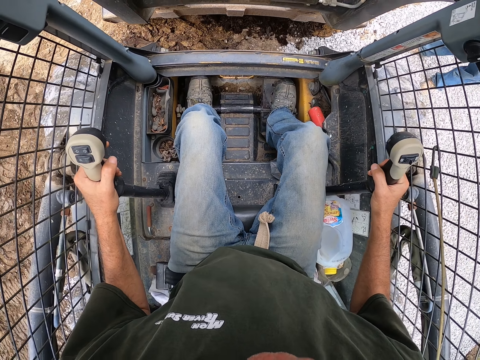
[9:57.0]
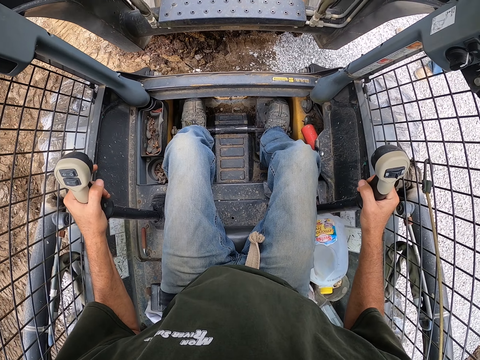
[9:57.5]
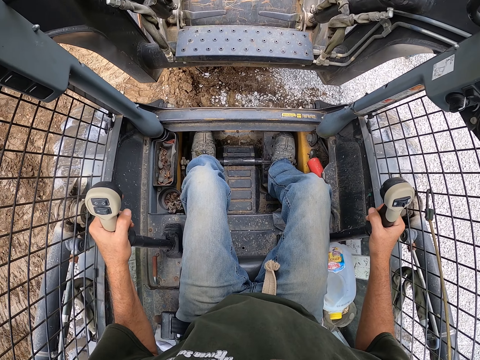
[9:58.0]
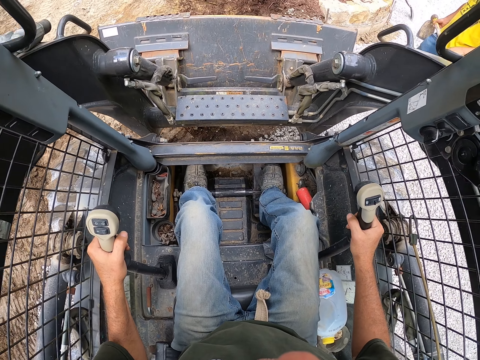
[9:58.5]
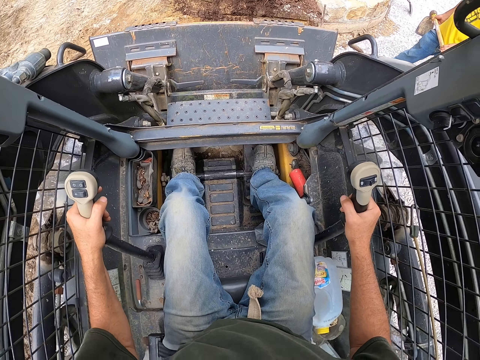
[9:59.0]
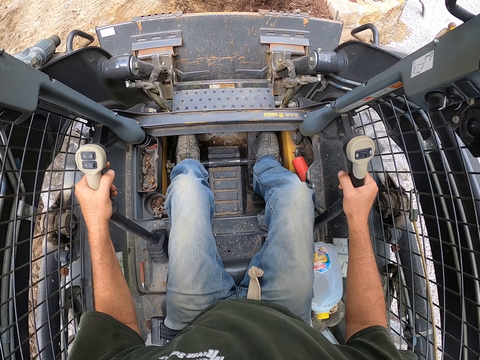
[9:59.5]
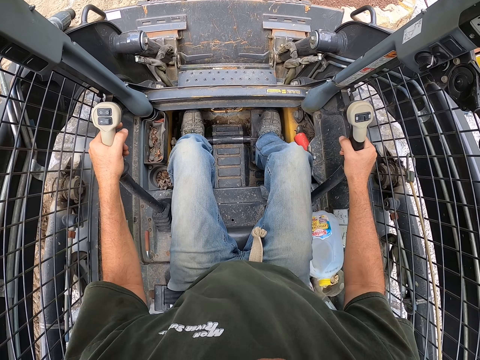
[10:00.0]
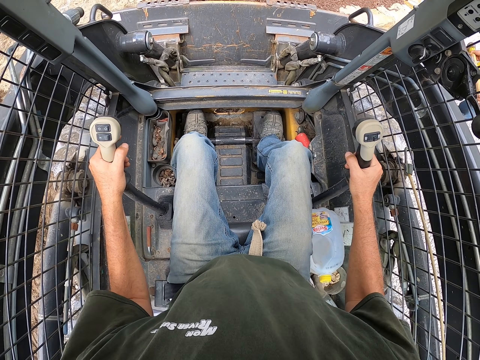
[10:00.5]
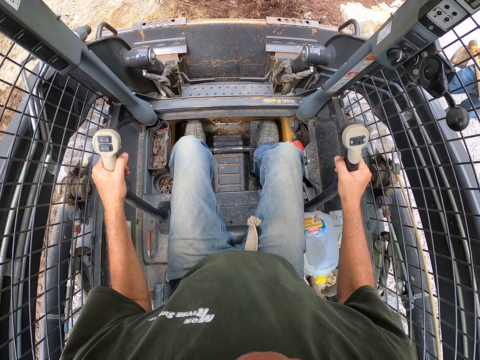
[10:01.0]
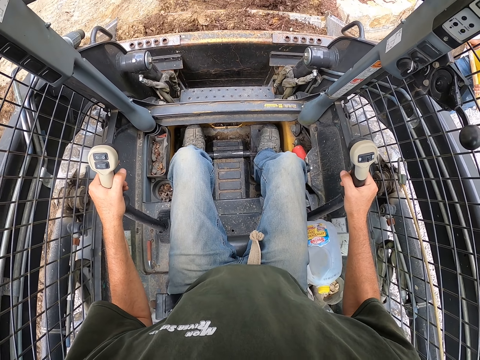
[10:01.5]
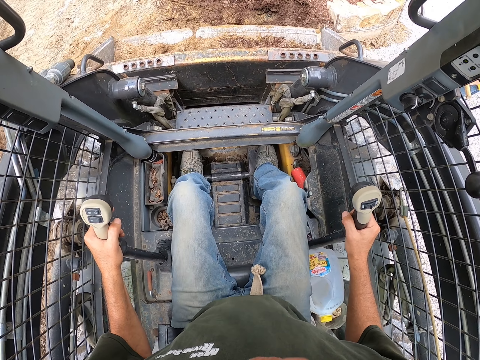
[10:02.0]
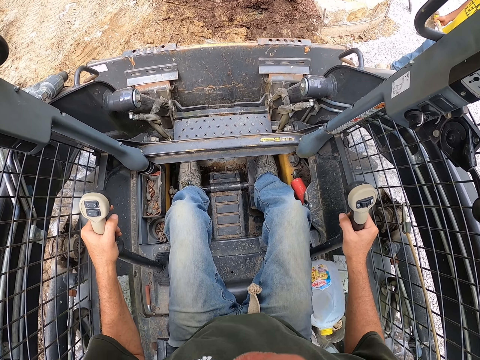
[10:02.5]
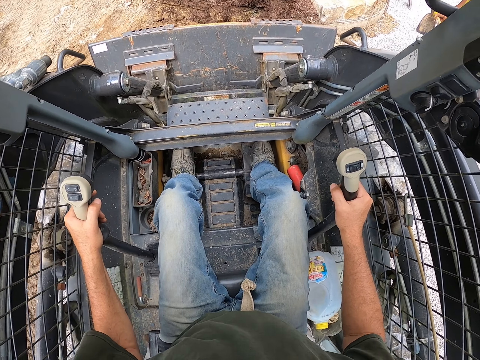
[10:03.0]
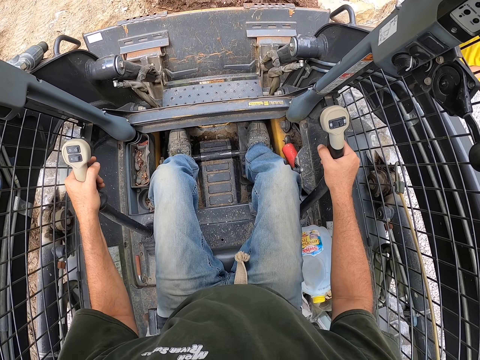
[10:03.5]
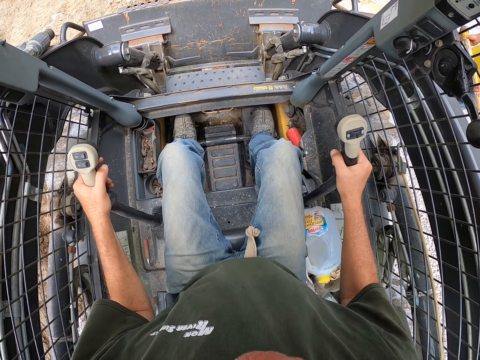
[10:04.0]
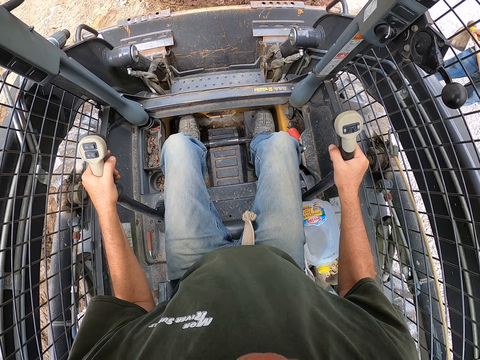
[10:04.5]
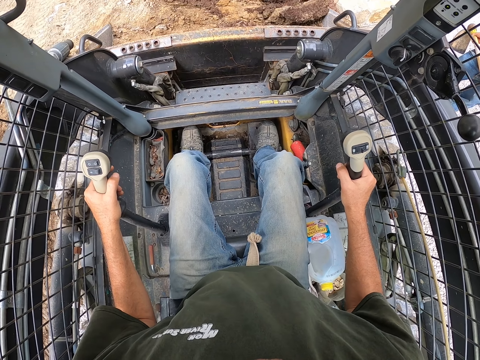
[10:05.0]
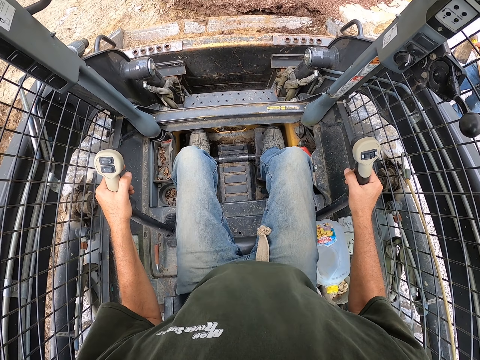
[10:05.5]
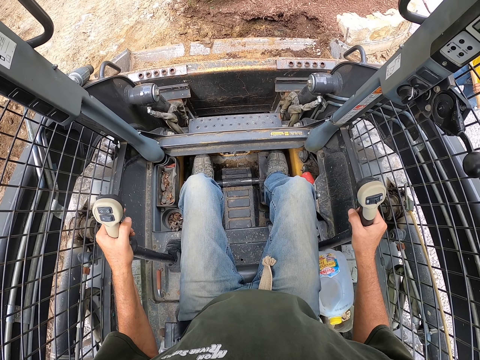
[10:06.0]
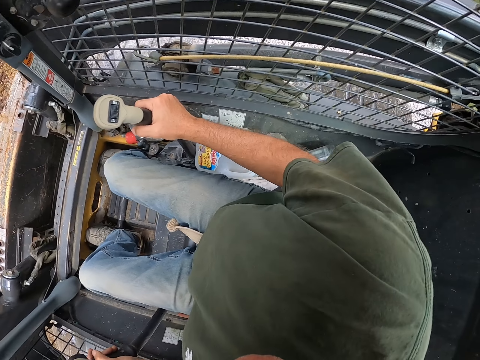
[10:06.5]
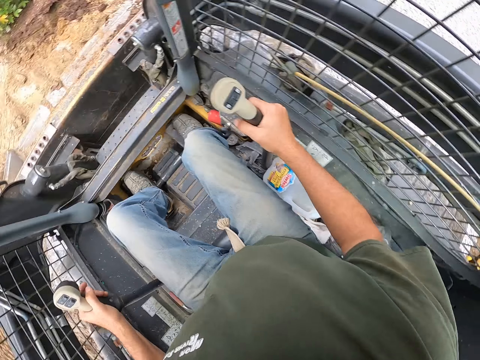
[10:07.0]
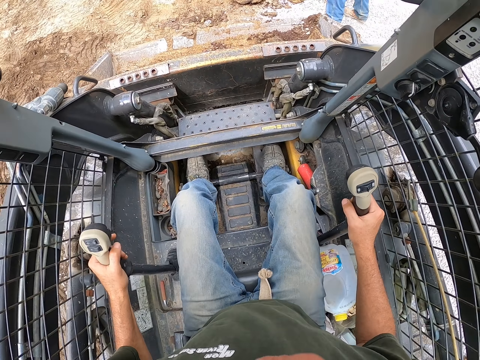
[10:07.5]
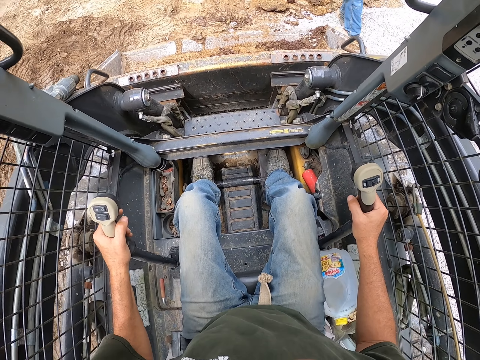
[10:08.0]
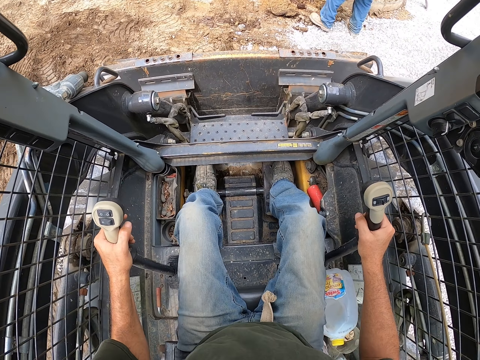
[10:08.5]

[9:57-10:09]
The camera wearer pulls soil with a skid steer. They fix the ground with the truck. They scoop soil with the truck repeatedly.

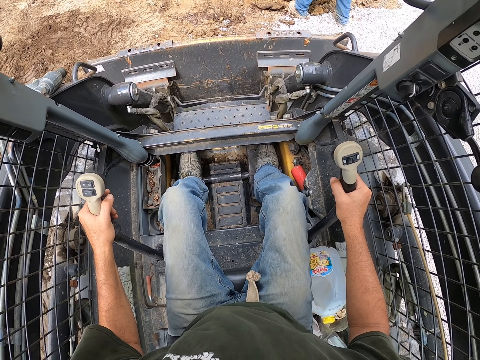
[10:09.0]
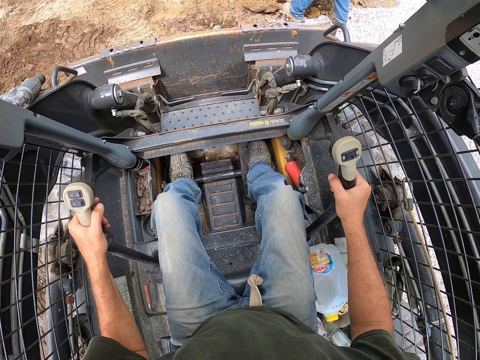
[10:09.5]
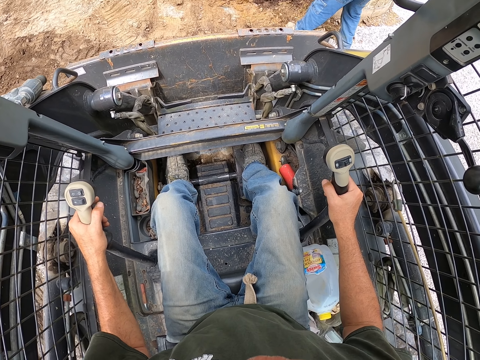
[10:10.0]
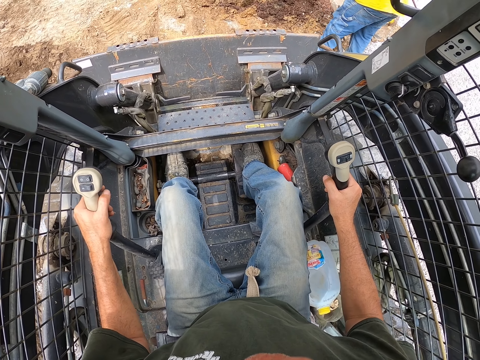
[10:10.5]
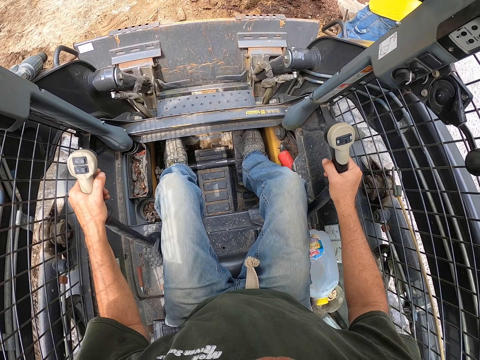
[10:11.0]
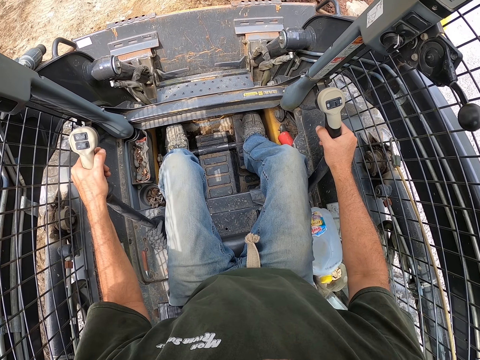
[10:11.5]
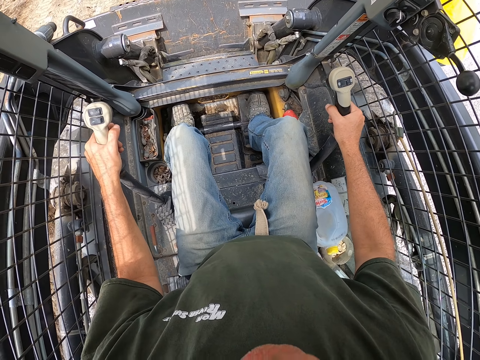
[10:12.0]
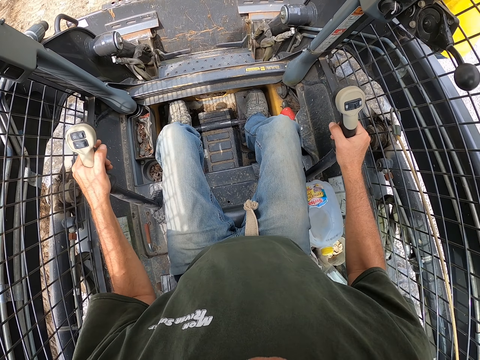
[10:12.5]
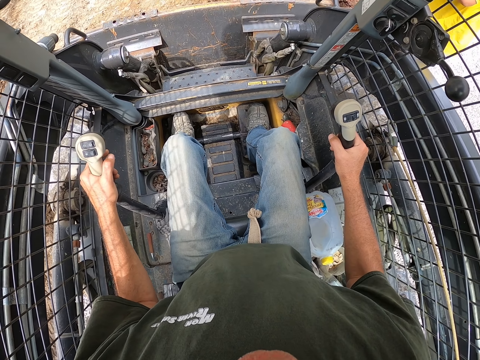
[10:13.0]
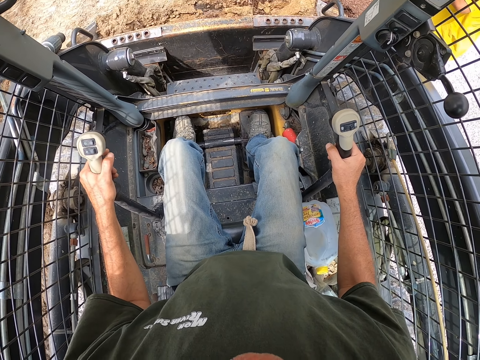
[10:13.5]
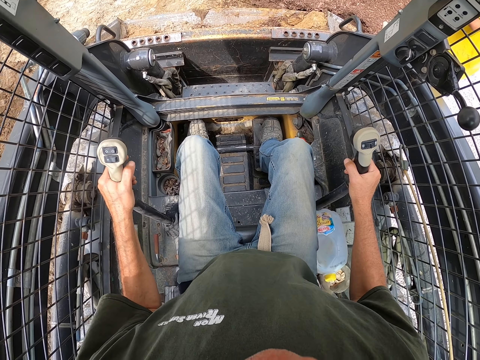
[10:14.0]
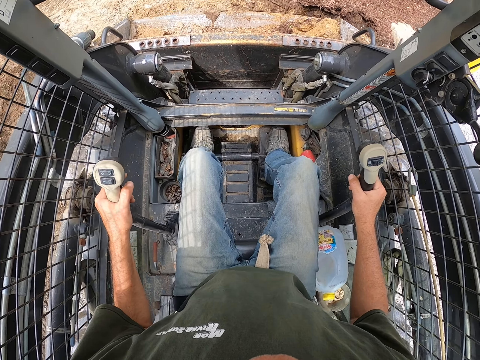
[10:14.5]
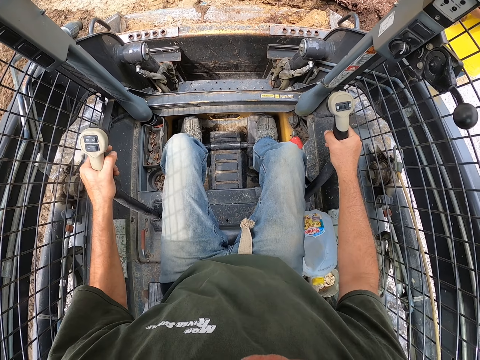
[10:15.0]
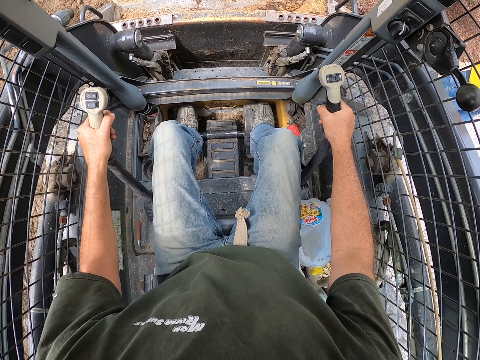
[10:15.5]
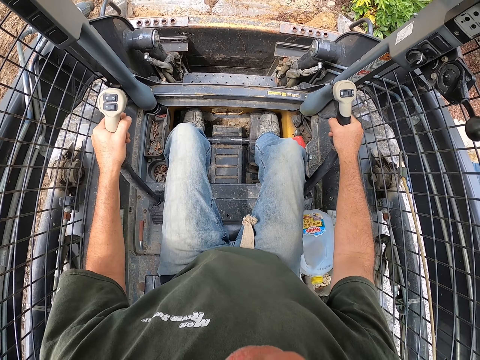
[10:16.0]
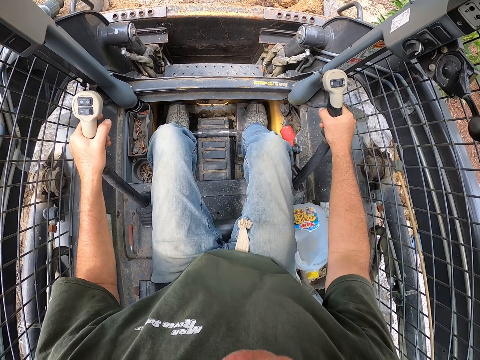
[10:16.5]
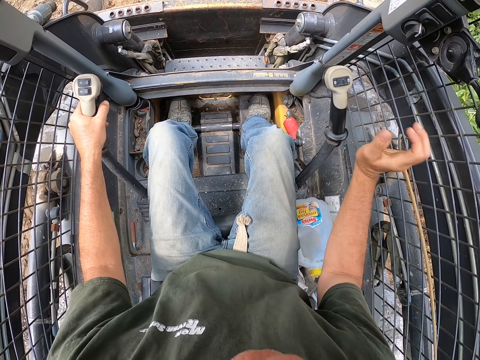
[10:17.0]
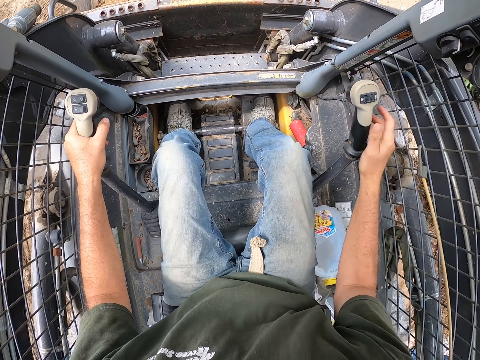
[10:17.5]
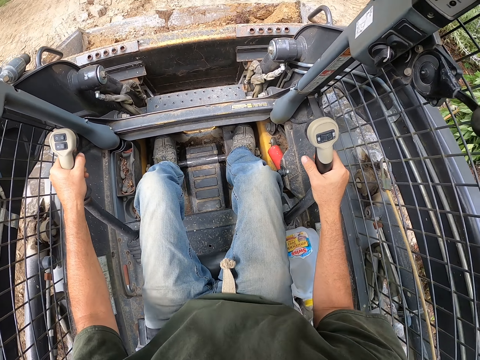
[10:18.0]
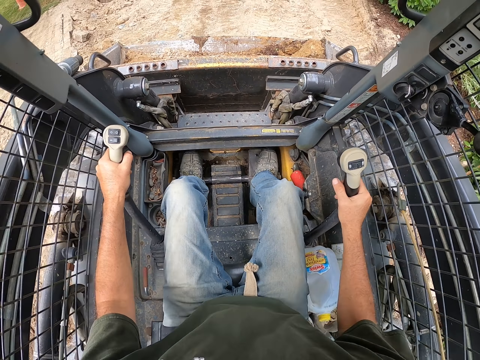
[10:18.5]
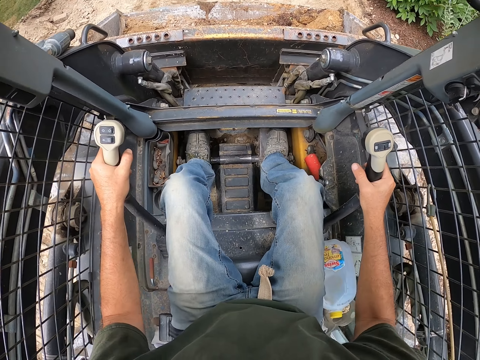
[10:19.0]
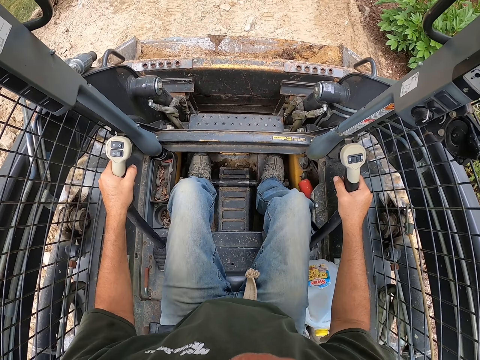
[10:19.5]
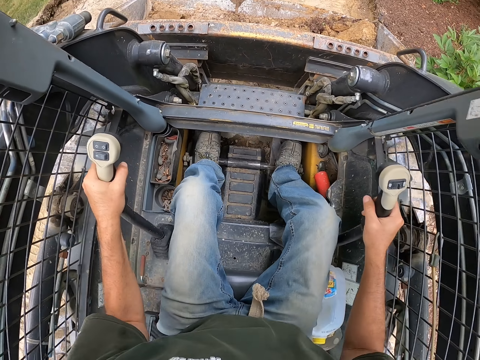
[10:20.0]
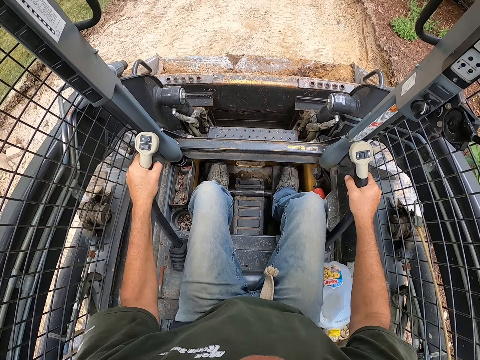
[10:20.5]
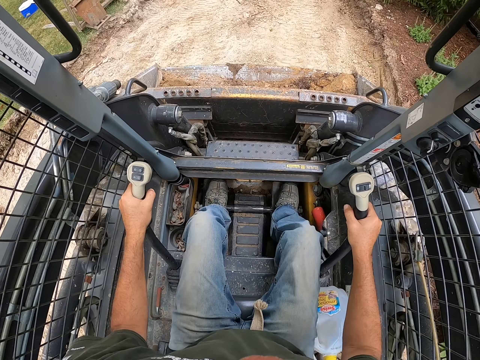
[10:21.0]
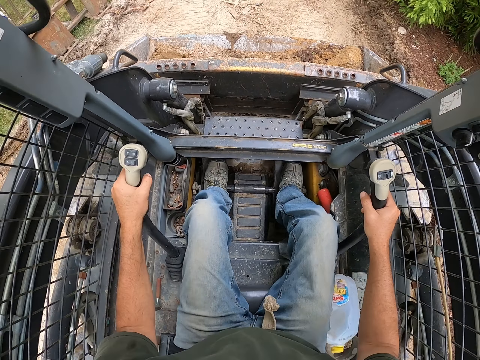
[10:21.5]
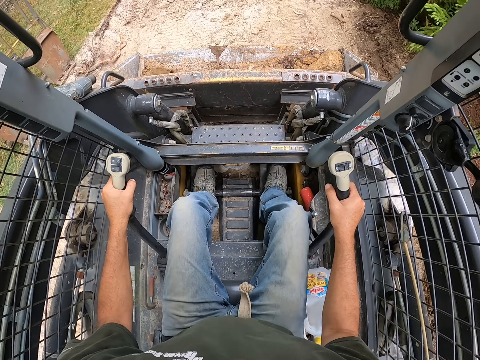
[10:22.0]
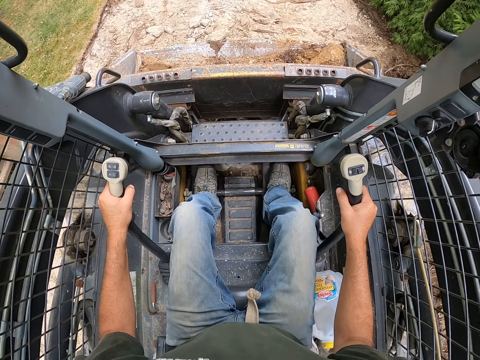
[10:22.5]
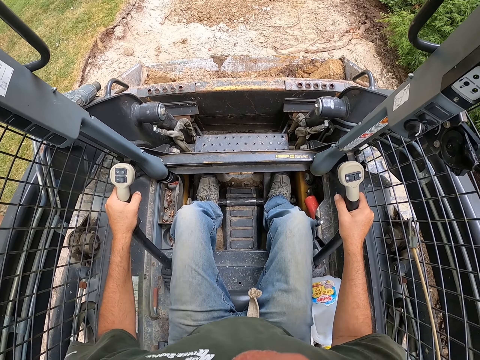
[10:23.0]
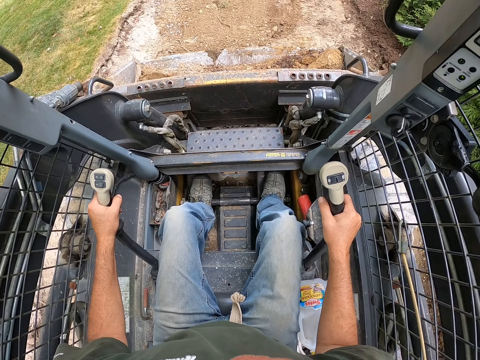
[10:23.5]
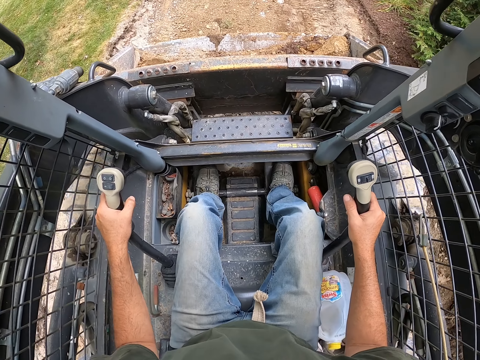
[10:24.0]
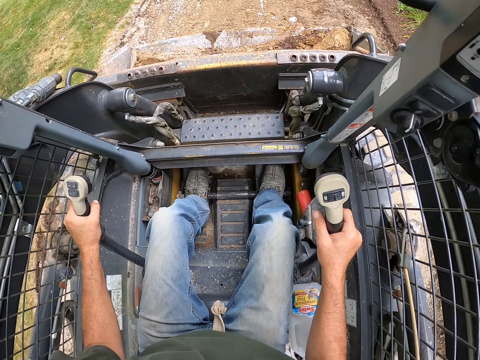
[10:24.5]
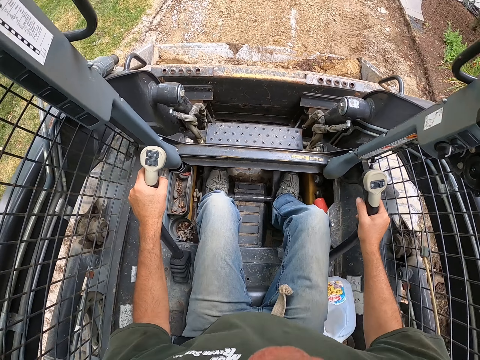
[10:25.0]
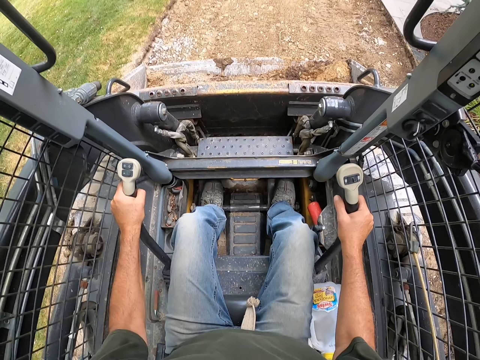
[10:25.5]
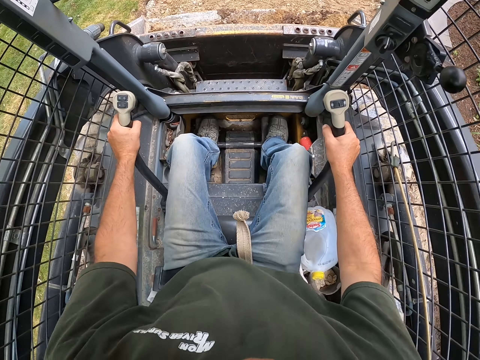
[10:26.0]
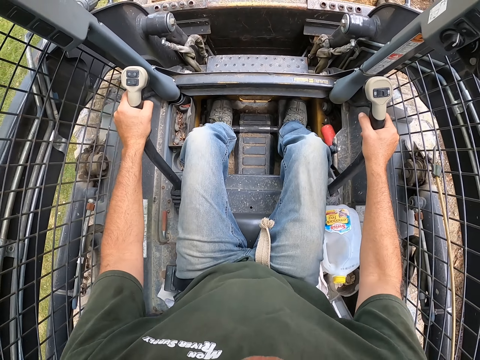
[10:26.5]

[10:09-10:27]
A man moves soil with a spade. The camera wearer scoops soil with the truck or skid steer. They scoop the soil with the truck again. They put the gear on. They drive the skid steer forward on the road.
